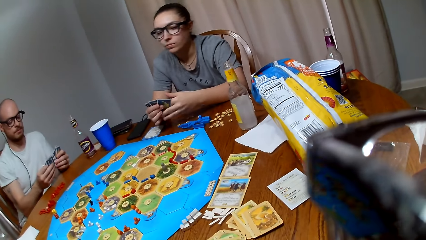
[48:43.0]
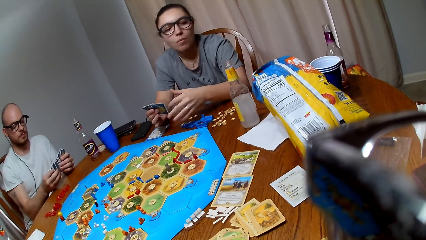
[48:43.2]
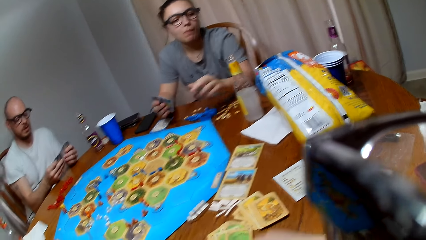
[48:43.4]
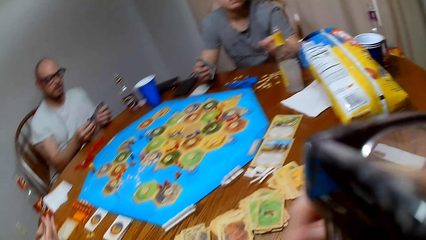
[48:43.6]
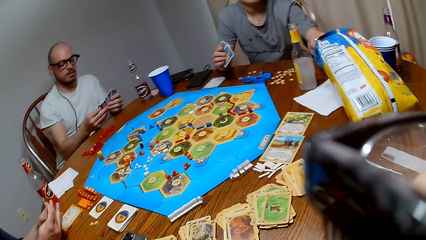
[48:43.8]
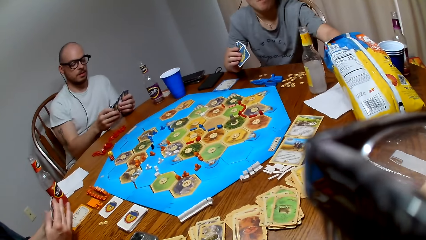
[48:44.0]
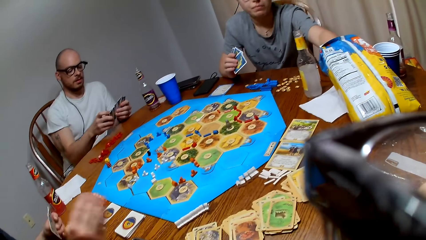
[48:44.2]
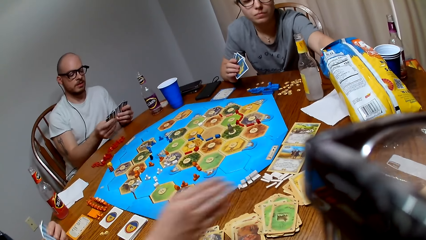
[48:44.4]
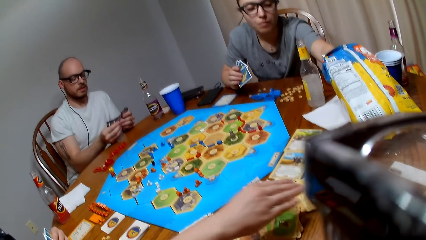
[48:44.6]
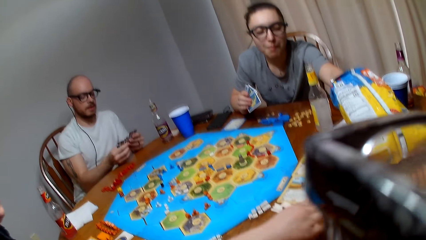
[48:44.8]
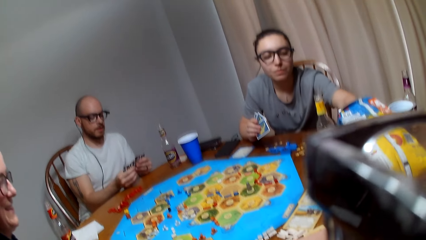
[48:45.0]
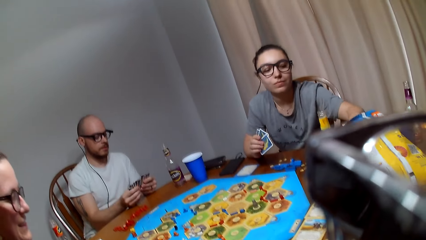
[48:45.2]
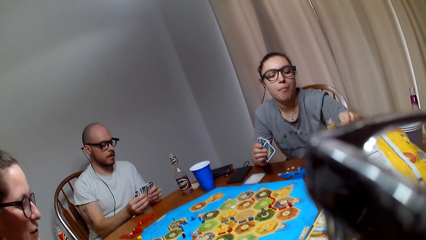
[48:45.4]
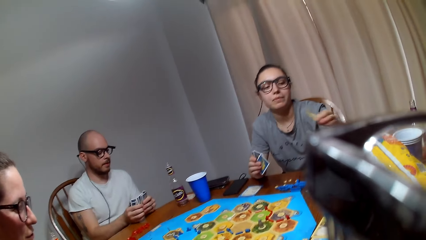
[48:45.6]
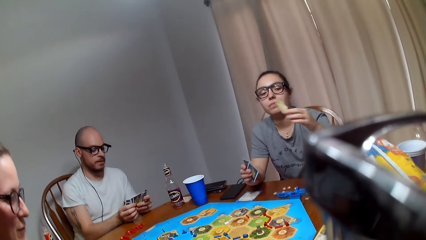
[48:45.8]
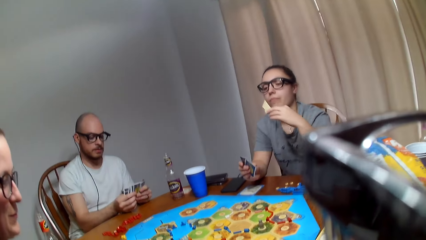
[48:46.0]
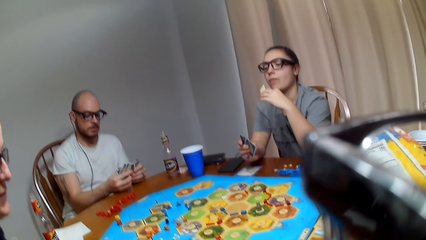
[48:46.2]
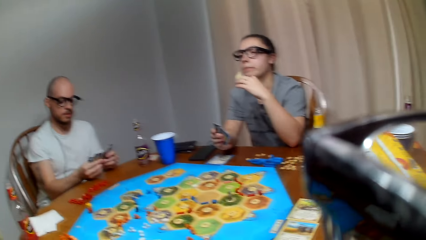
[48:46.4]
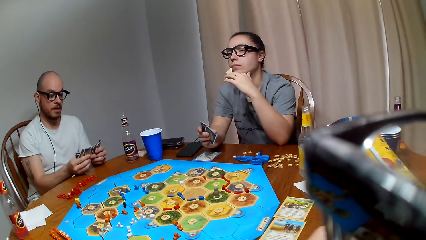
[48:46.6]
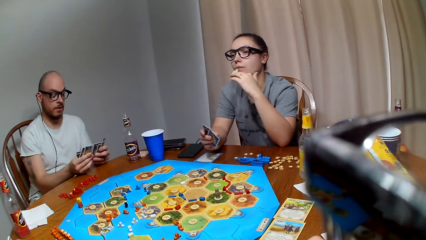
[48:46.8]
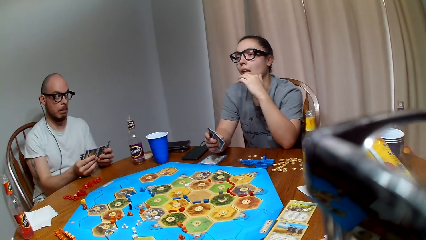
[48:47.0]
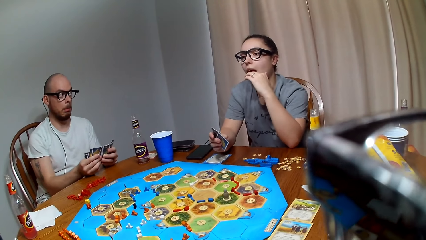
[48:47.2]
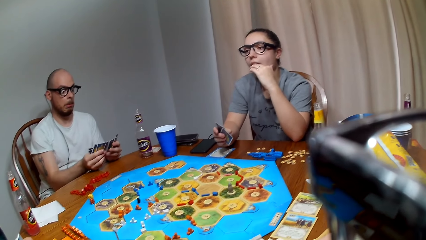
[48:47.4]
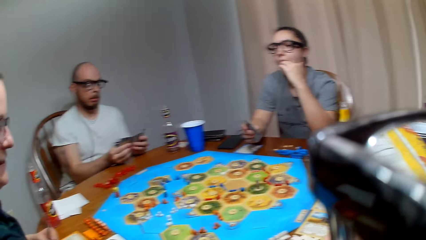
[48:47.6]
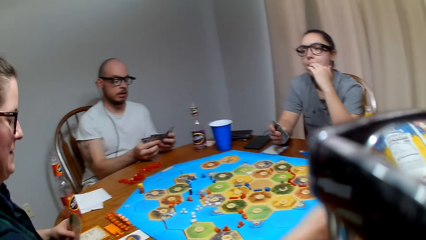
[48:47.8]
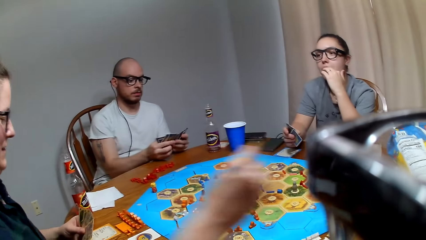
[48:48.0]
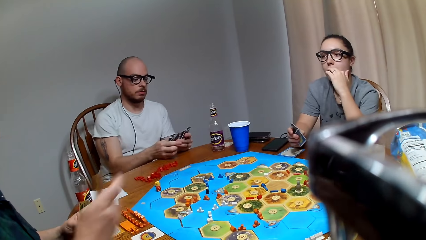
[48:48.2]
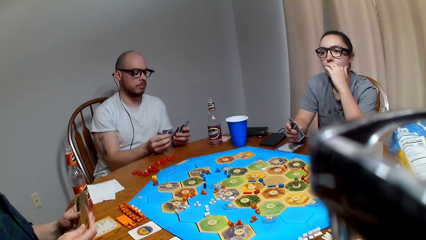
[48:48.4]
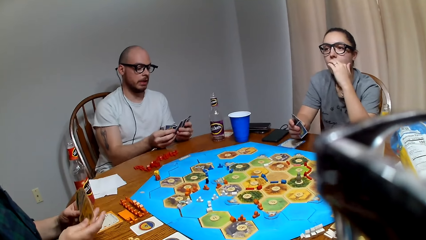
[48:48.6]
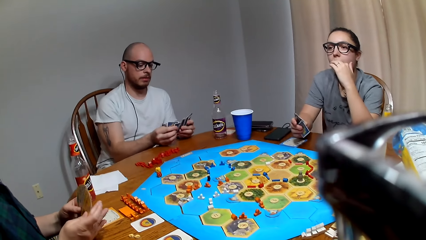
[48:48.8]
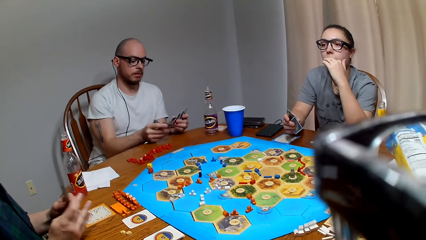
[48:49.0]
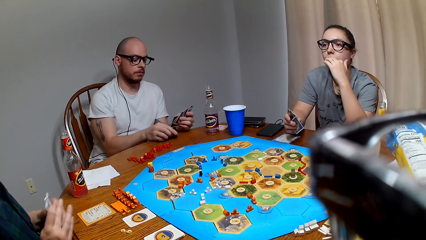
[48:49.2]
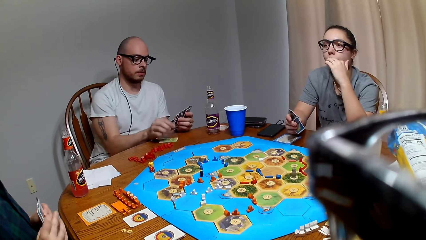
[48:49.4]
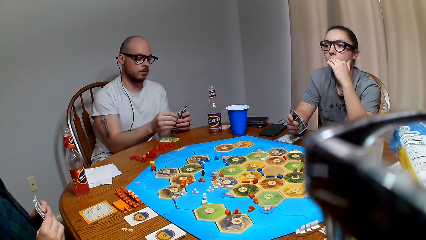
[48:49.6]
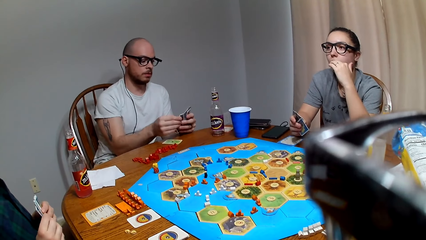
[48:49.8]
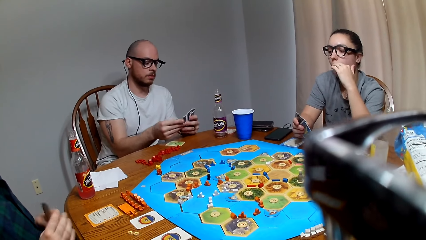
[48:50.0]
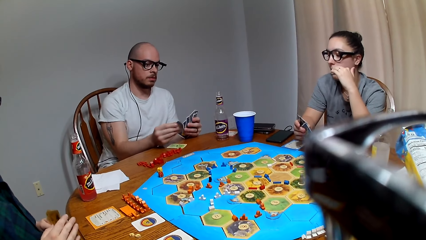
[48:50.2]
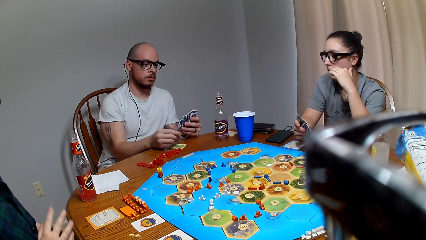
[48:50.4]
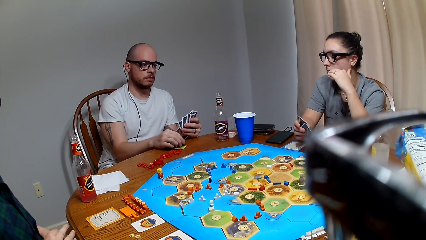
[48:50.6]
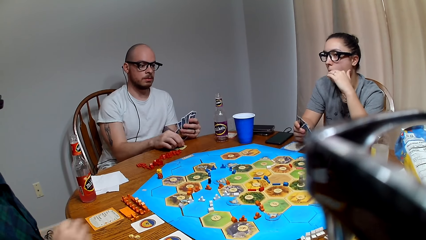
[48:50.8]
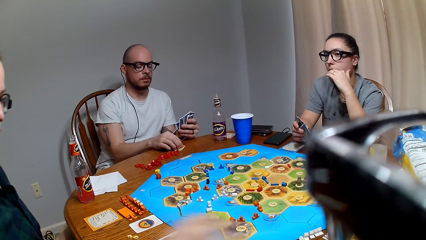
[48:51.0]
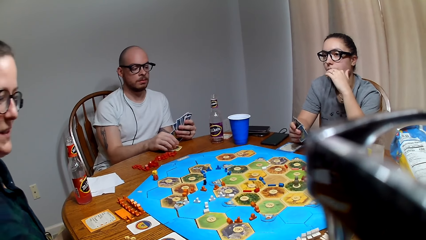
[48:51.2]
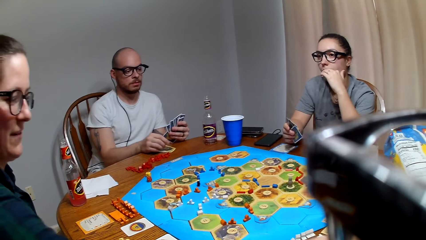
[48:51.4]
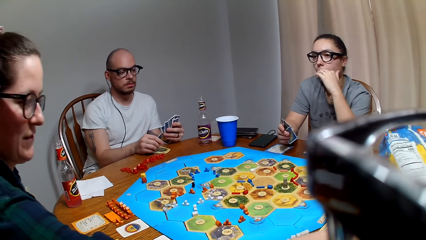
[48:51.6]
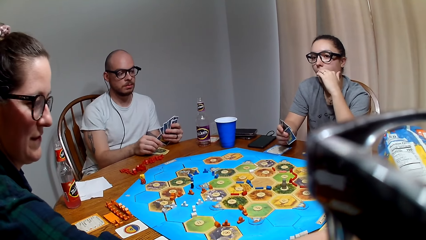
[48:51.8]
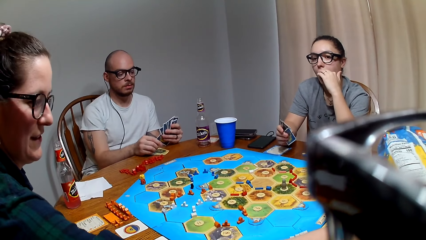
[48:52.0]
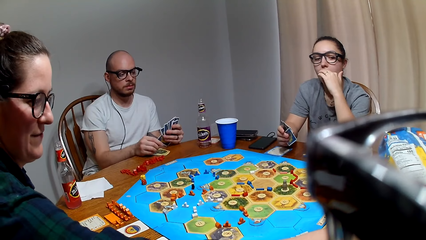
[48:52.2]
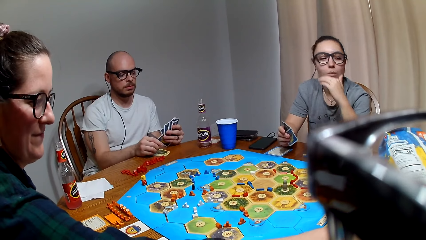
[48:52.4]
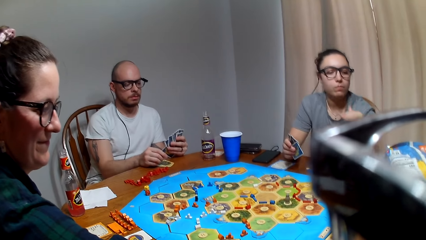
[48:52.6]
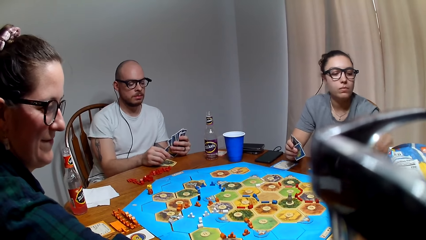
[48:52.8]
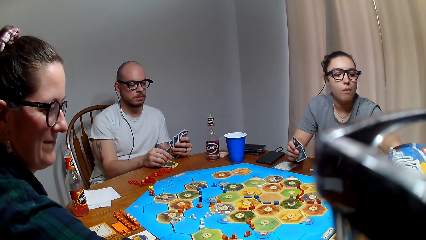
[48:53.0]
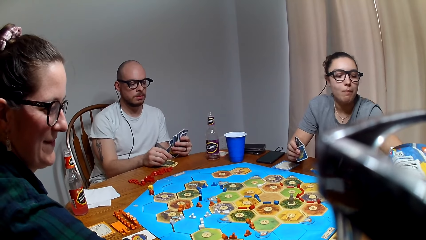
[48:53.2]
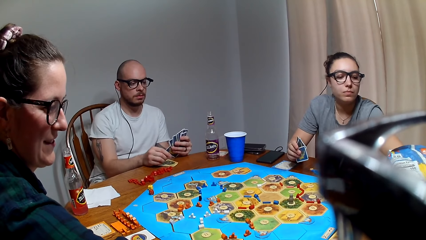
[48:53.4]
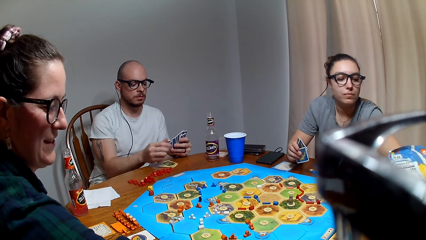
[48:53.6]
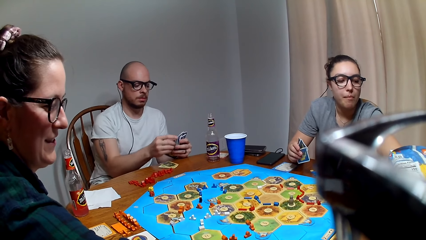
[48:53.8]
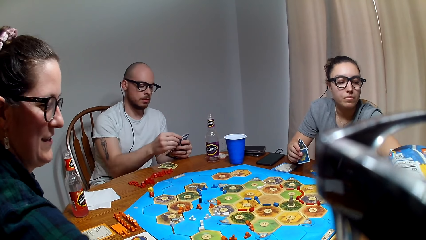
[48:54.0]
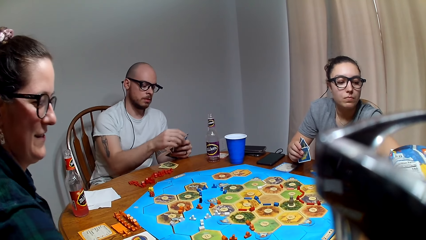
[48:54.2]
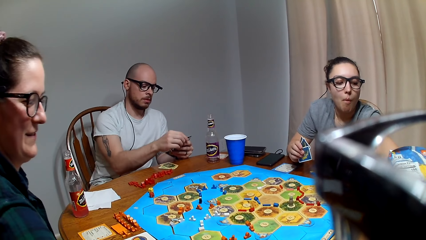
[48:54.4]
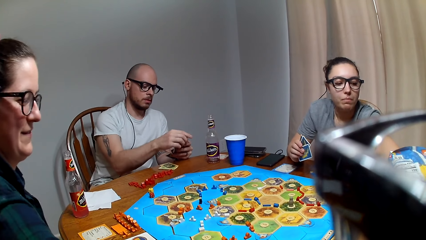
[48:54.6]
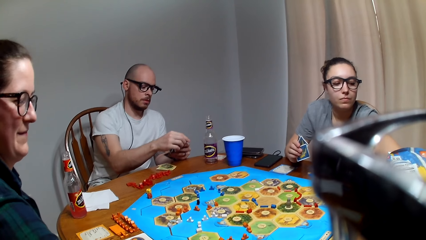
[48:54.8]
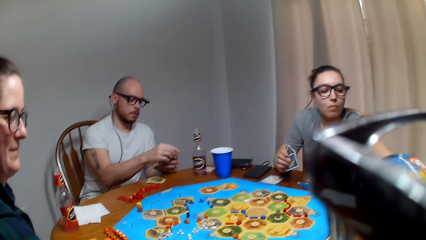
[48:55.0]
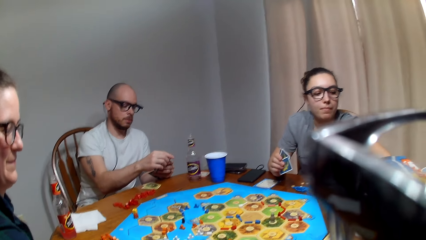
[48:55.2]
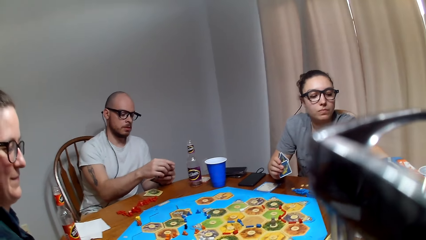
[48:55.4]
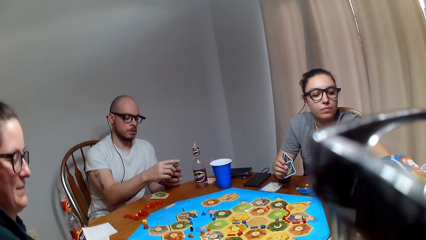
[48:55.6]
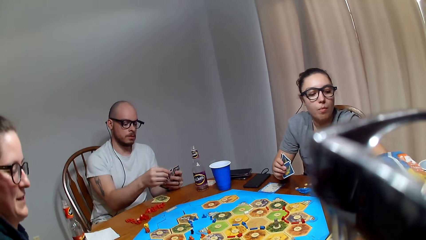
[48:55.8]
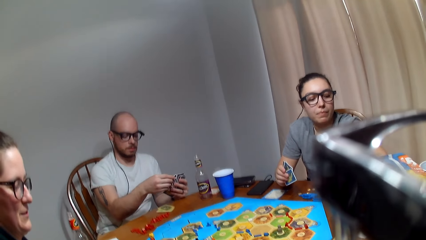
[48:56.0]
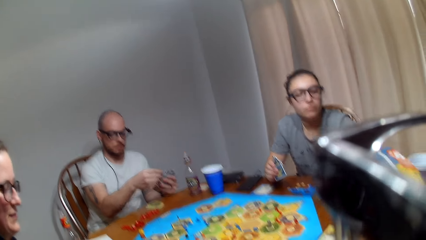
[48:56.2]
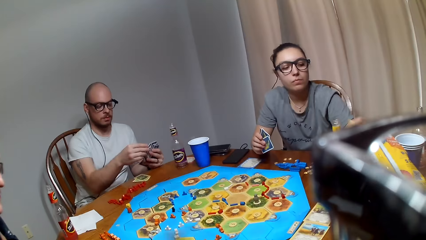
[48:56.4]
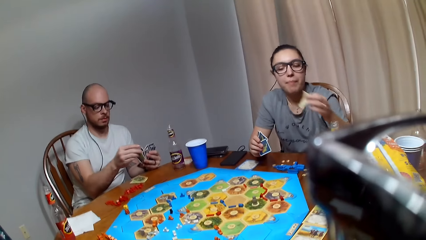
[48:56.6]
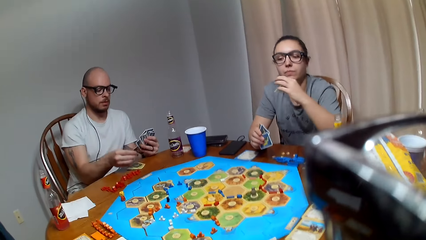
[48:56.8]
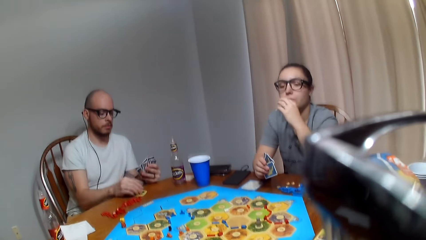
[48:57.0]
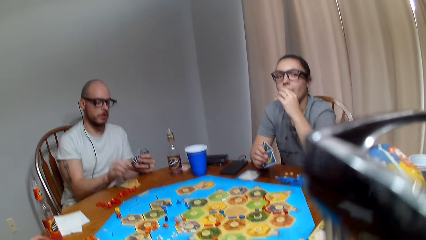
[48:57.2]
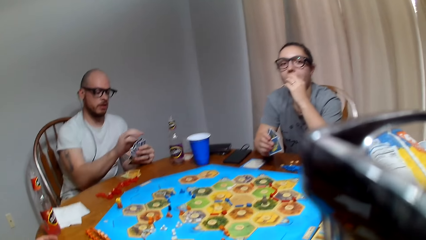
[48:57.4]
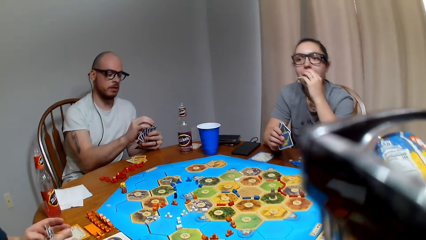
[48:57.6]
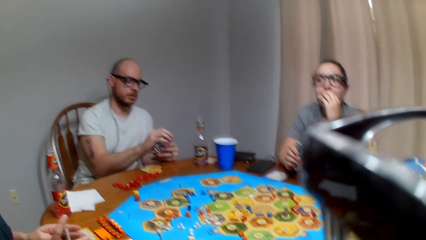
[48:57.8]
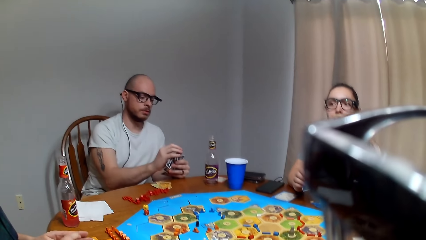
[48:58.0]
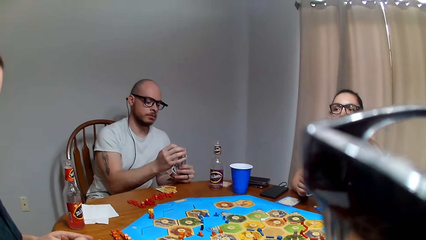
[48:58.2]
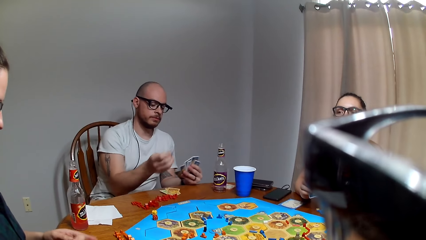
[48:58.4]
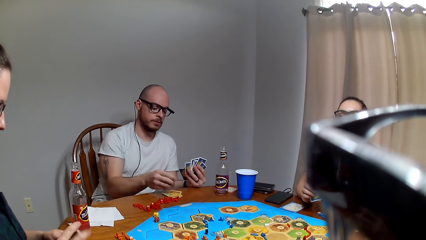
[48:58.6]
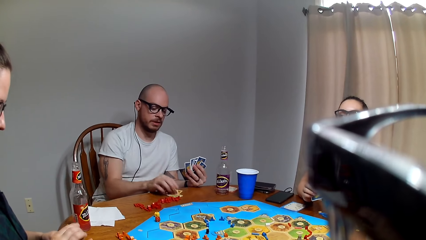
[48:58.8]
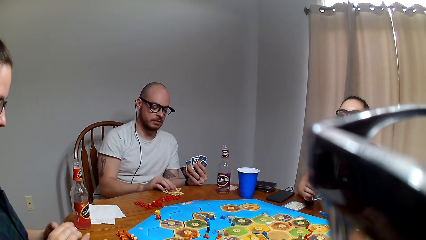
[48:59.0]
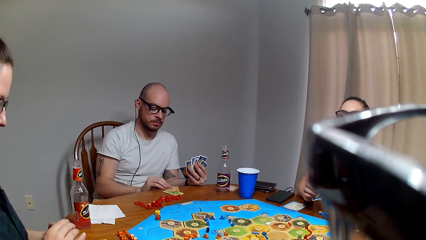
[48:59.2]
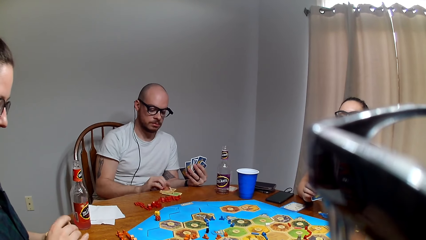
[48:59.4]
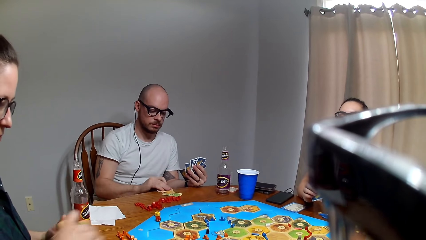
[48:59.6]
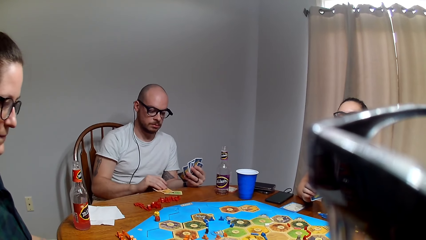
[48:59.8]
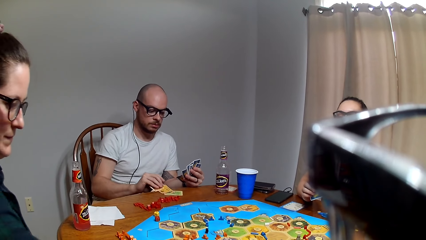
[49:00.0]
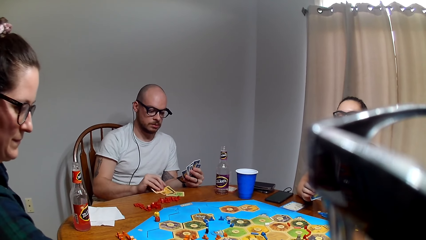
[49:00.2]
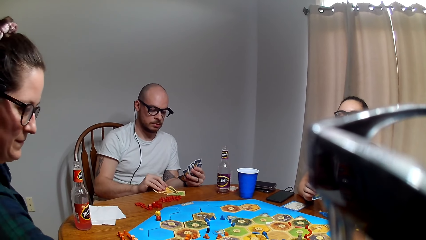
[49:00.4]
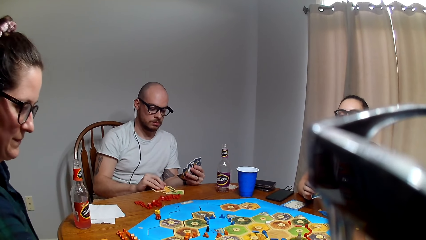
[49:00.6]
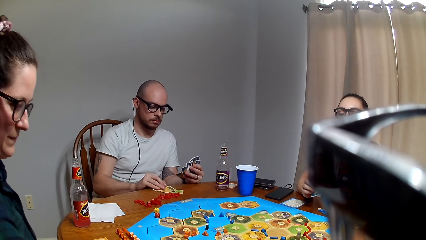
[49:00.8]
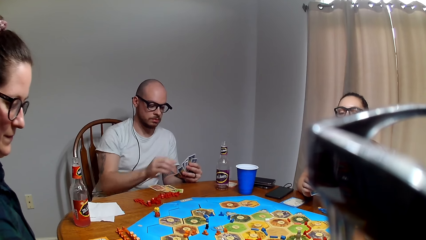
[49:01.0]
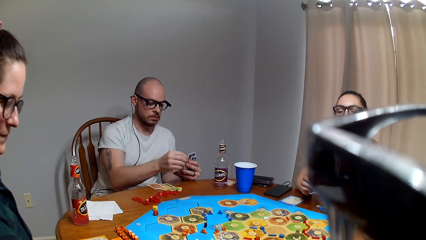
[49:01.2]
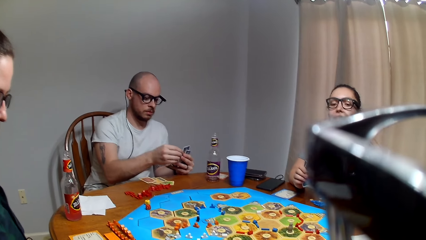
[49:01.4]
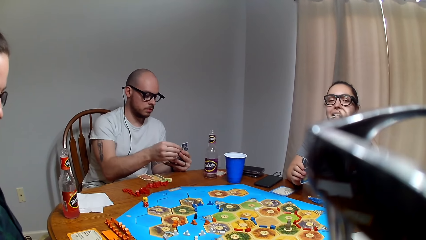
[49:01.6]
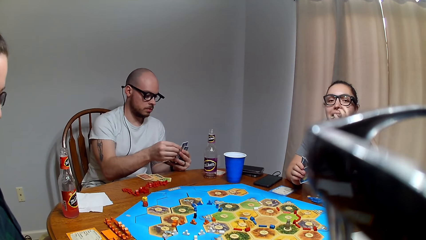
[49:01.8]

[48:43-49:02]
The camera wearer picks a card from the table. A lady picks a snack from the paper bag and eats the snack. Another lady picks a card from the table. A man places a card on the table. The first lady picks a snack from the paper bag and eats the snack. The other lady shuffles the cards.
